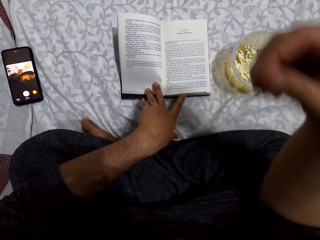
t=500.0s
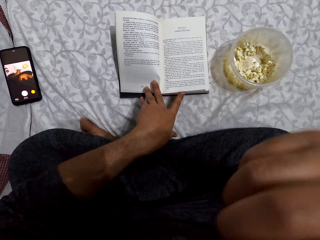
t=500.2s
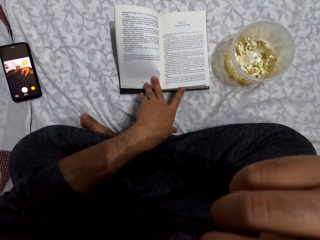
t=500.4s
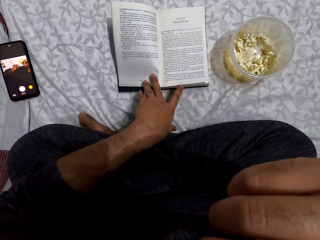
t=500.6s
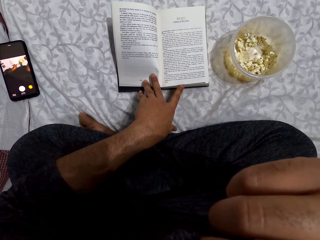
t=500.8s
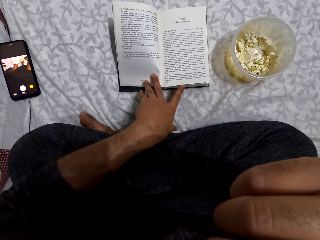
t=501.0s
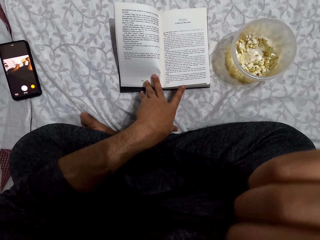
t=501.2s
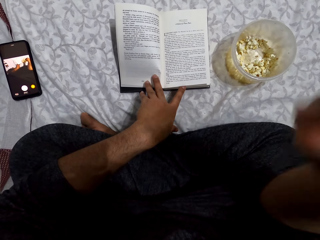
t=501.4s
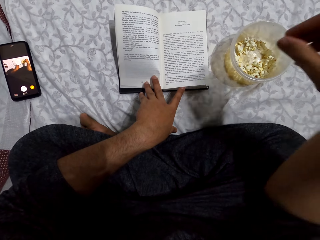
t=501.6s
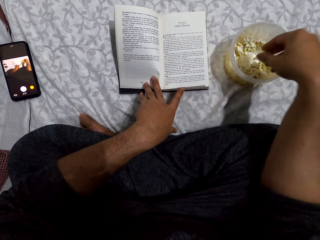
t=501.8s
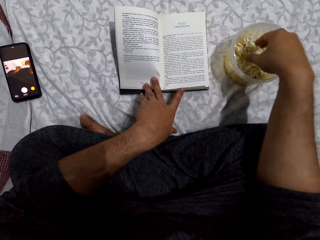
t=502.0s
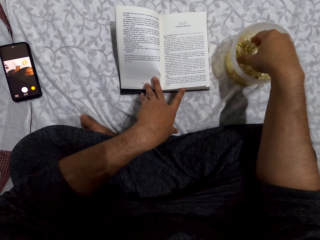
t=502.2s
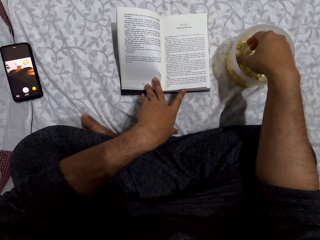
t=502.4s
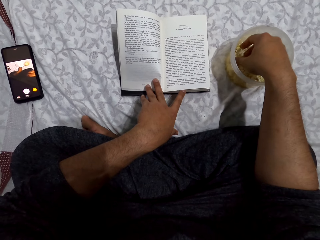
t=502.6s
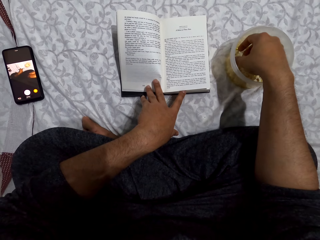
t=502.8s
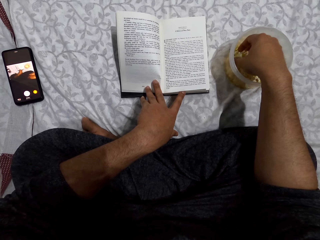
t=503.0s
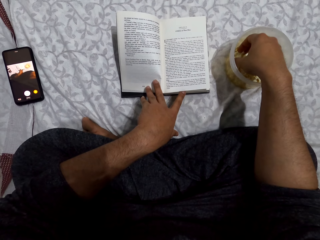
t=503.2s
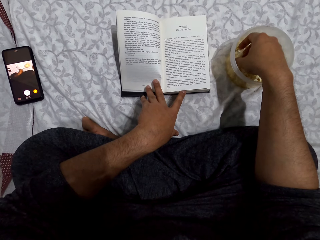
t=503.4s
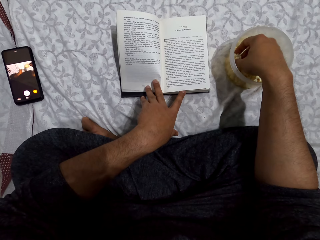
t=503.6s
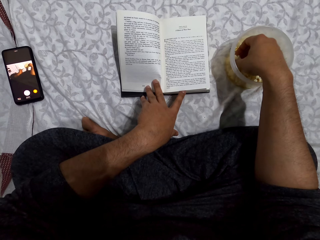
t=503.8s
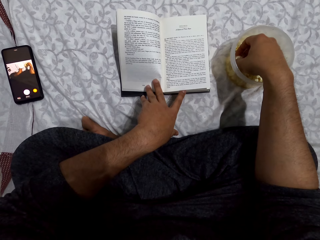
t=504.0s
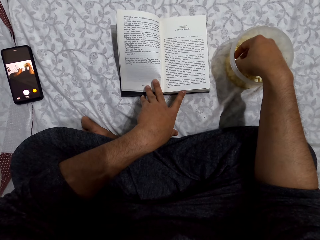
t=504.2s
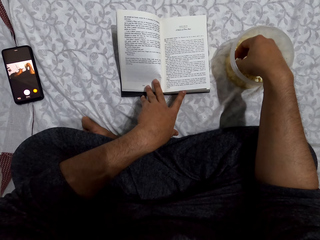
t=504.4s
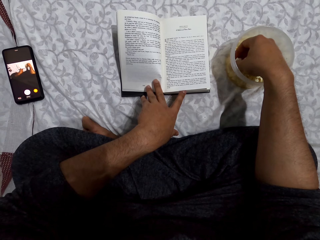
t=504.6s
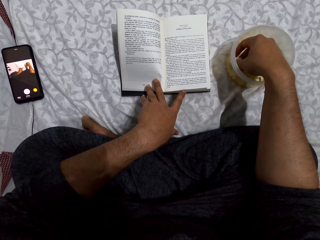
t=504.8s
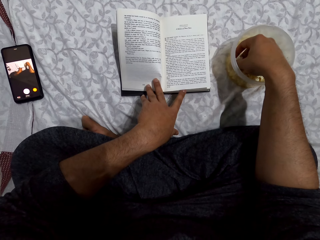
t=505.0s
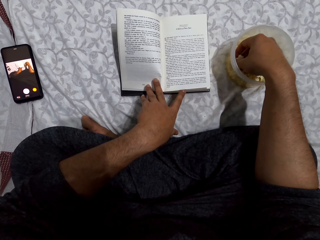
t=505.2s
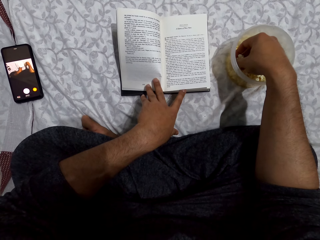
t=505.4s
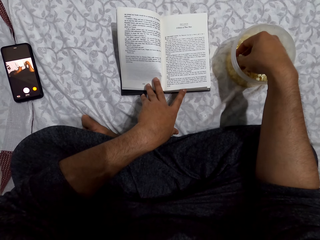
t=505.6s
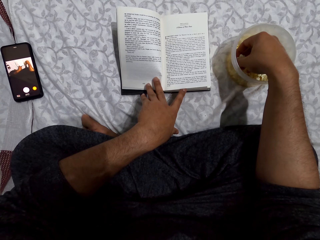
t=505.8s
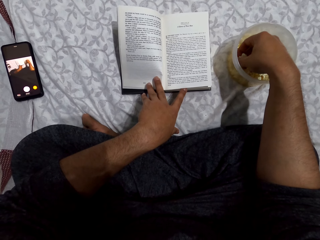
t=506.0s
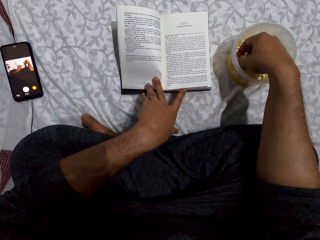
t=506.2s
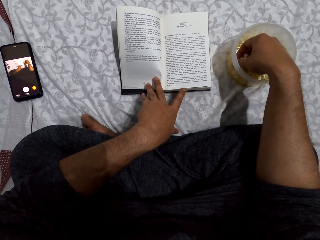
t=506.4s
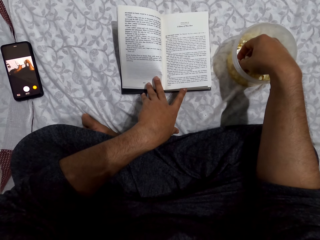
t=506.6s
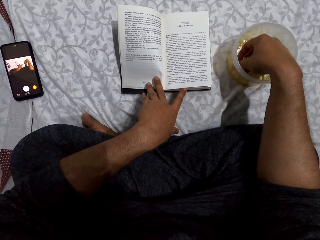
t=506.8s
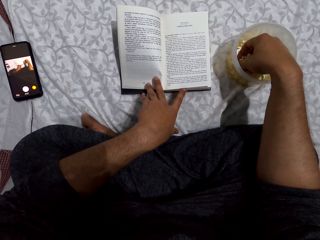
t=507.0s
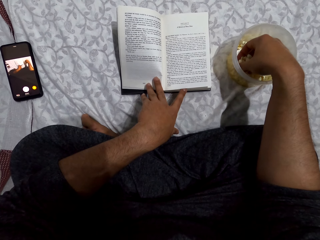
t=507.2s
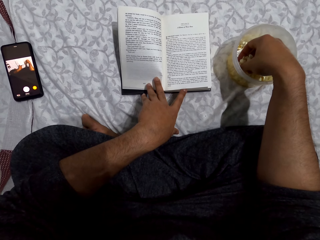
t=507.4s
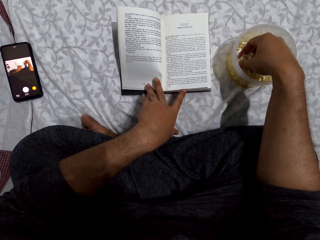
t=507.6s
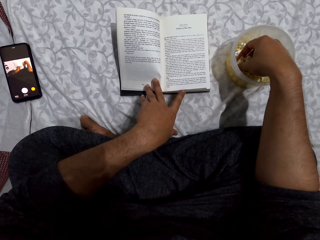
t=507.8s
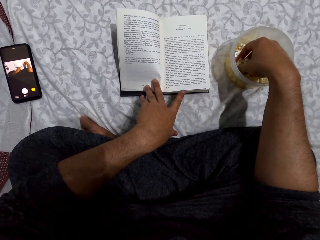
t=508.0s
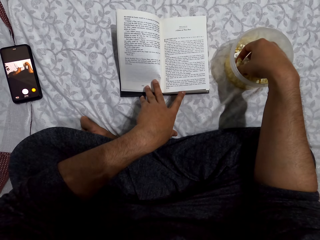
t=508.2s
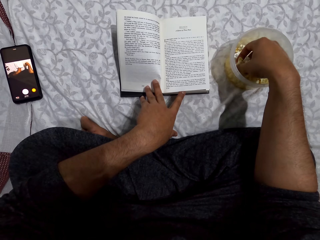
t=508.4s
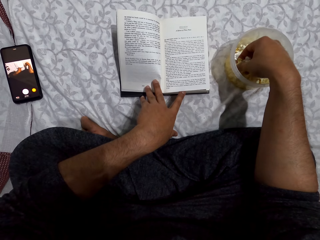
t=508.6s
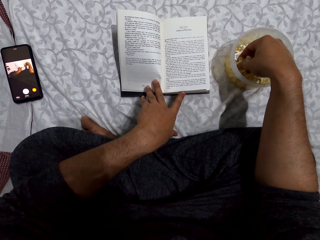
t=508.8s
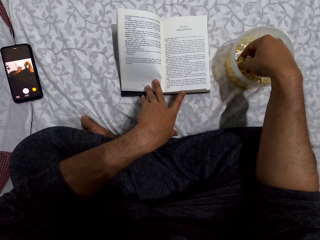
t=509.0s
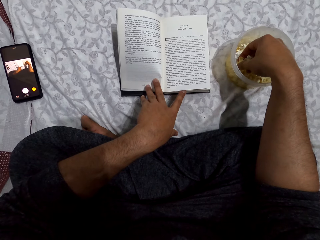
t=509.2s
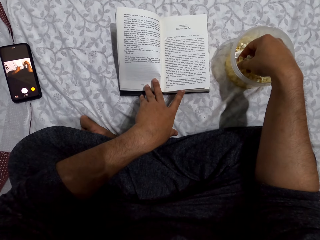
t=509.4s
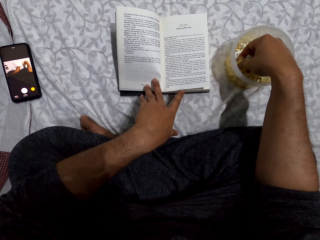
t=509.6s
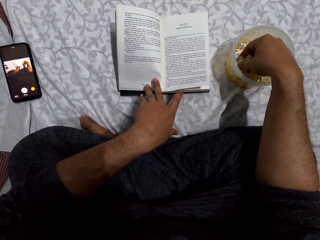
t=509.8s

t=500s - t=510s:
The camera wearer touches something. He puts his right hand in the dish. He picks the popcorn in the tin. He reads the book.

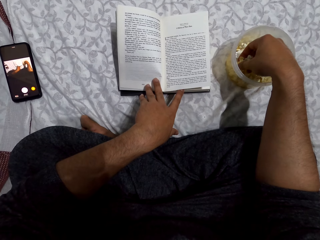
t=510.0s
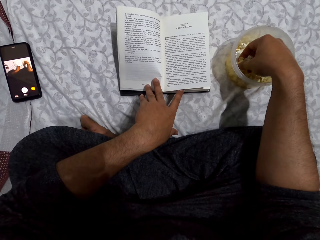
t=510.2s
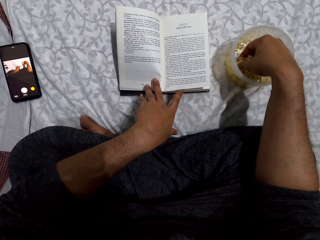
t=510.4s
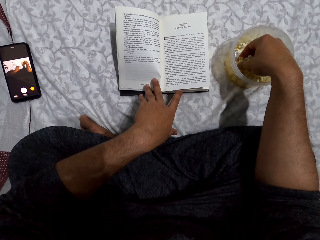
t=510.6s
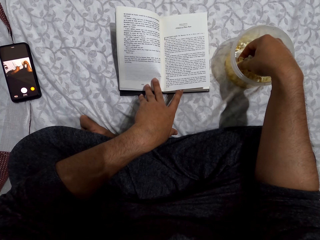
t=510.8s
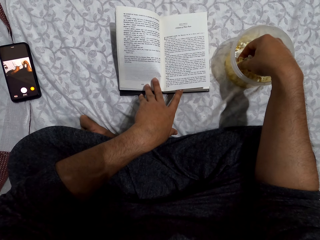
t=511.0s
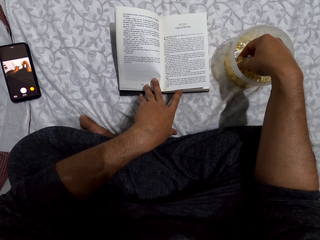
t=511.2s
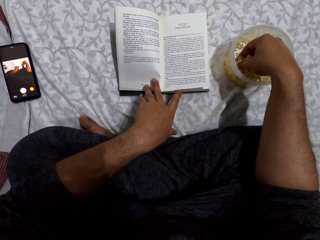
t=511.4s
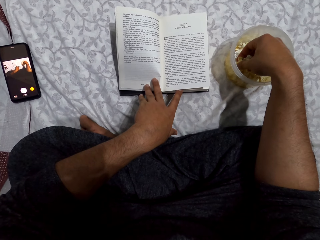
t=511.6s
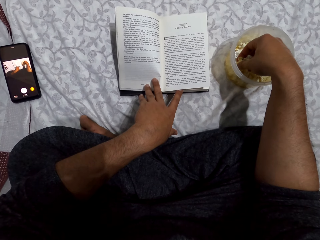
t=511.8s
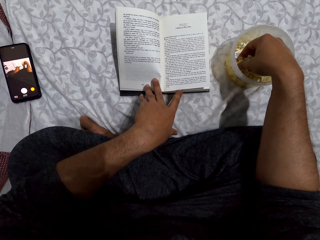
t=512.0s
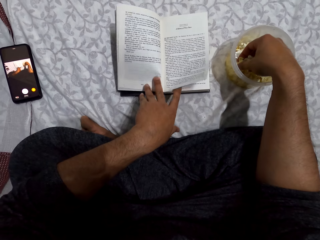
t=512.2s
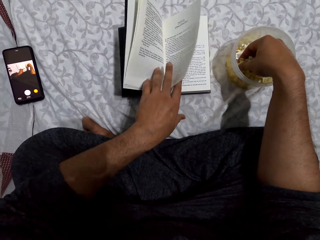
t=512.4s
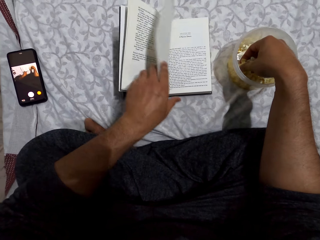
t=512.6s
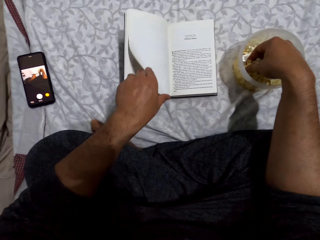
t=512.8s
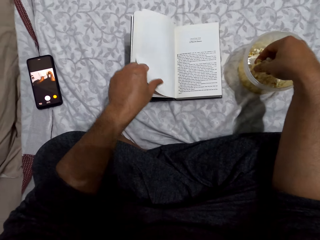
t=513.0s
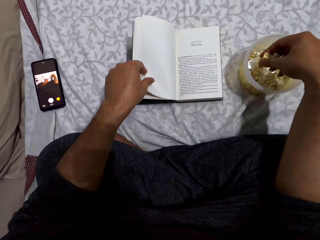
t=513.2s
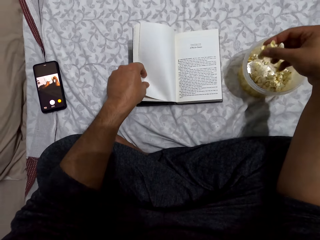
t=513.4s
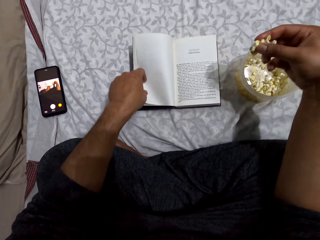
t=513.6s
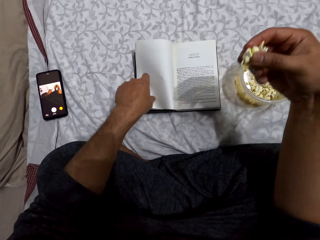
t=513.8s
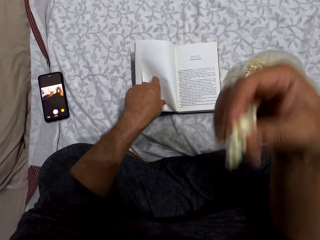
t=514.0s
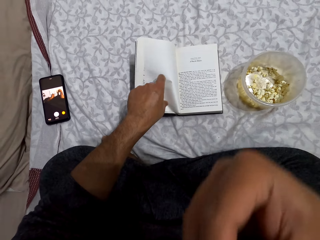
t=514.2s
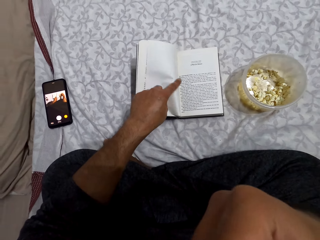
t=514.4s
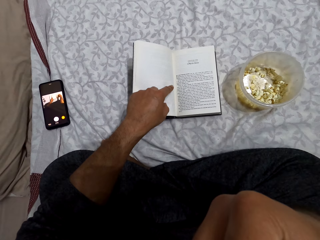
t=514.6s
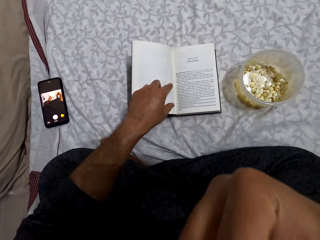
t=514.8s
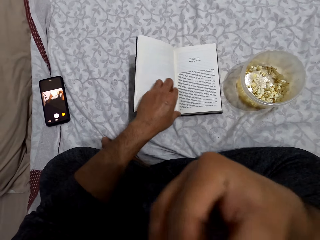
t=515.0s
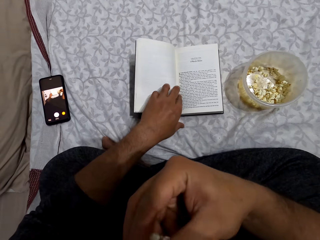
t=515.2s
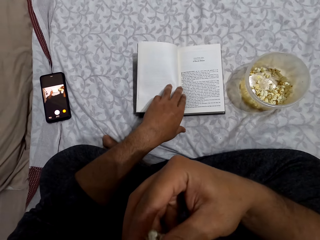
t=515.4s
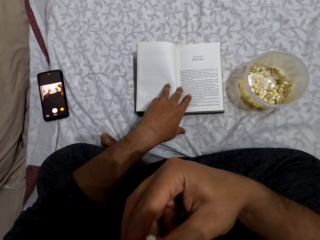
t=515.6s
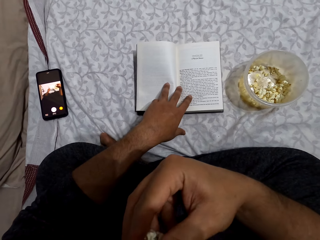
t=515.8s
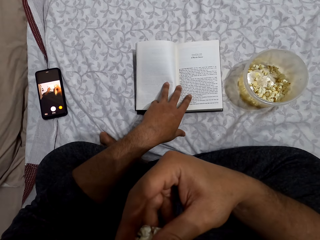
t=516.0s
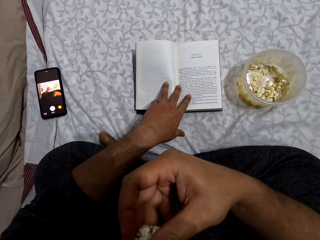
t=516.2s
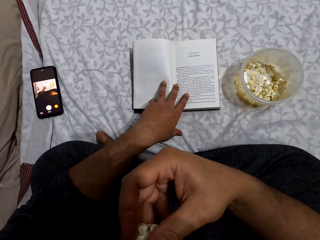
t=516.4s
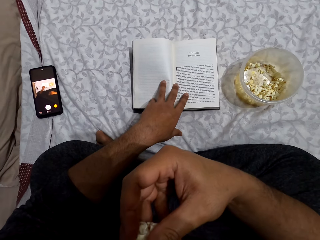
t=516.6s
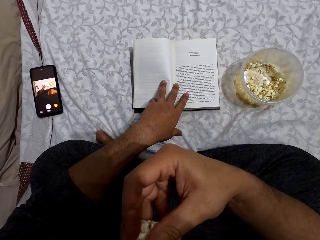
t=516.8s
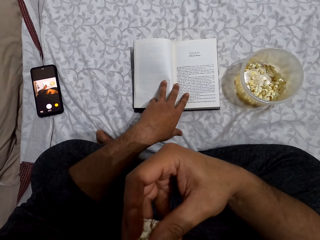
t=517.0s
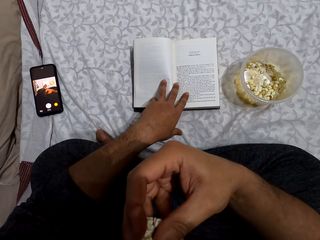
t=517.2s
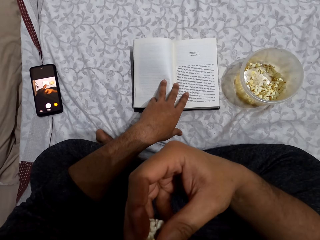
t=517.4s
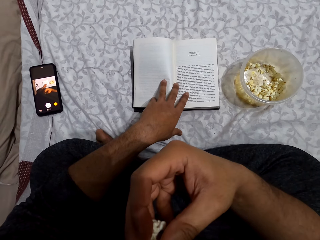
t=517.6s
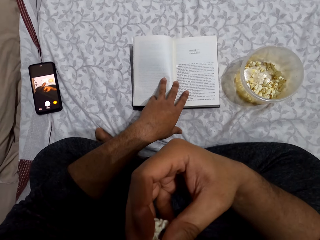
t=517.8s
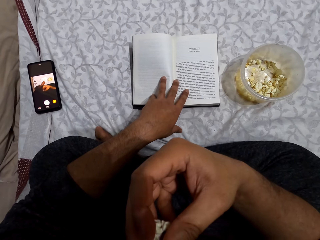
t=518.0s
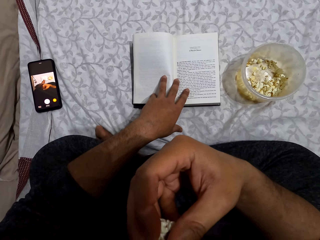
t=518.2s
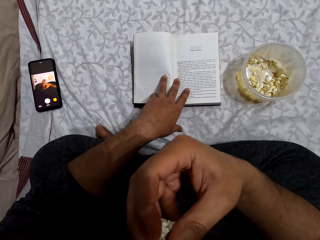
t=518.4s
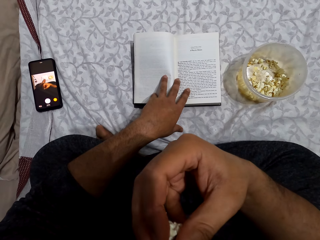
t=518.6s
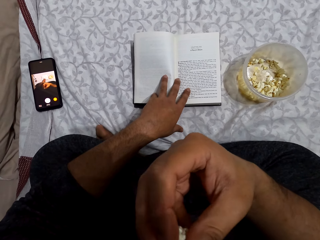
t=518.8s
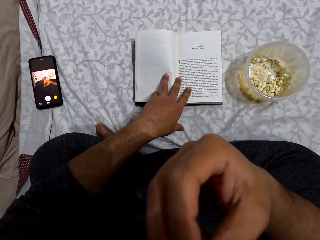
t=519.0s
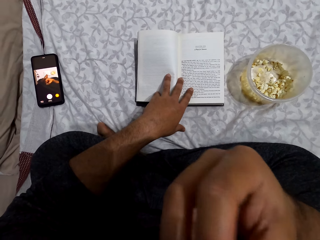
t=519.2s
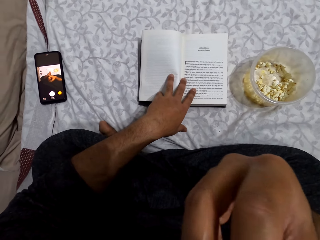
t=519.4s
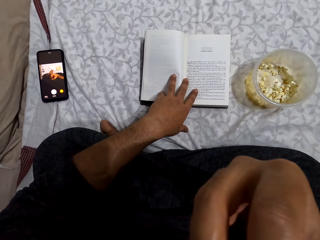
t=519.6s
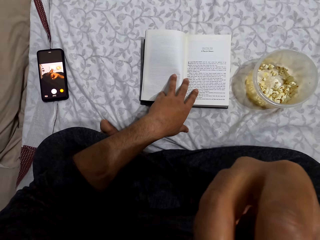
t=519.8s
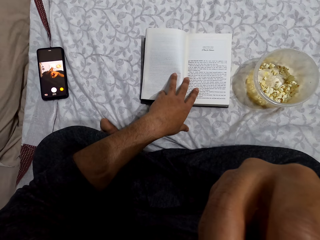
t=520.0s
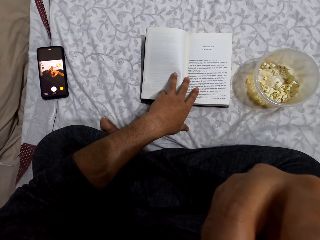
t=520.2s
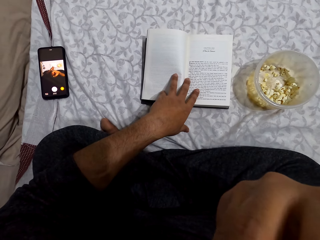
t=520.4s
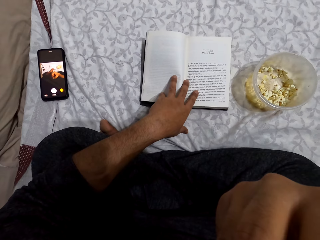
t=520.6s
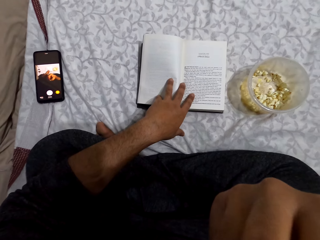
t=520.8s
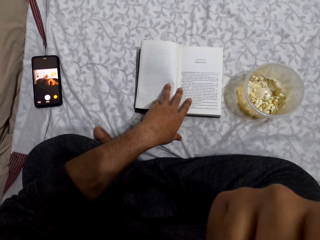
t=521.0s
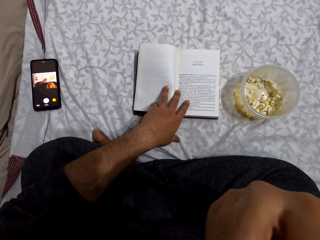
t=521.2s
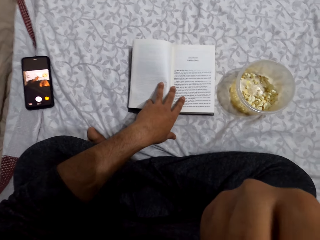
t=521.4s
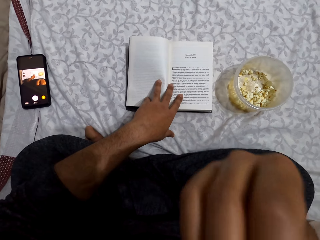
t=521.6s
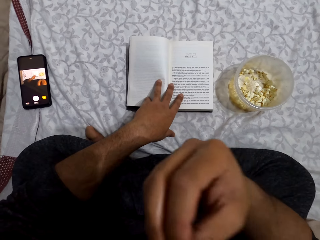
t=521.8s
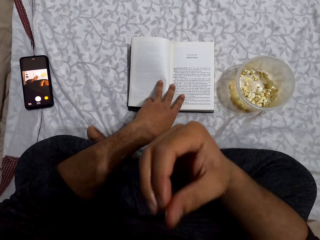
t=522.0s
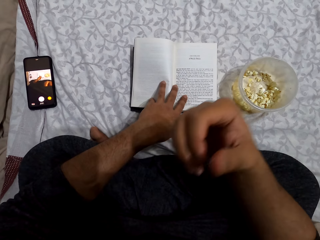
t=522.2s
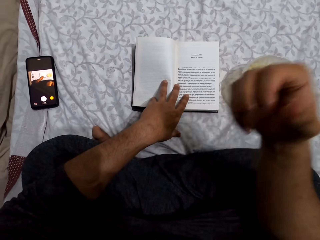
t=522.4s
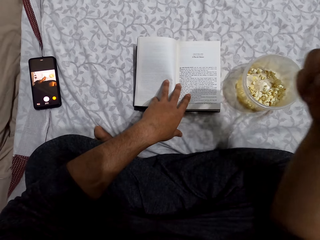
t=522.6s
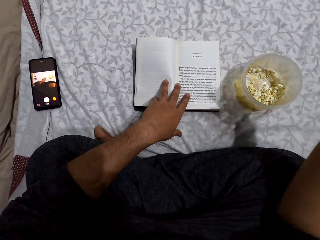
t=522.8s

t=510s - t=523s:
The camera wearer turns the page. They put the popcorn in the mouth. They pick popcorns from a dish. They eat popcorns. They read the book. They eat popcorns.
